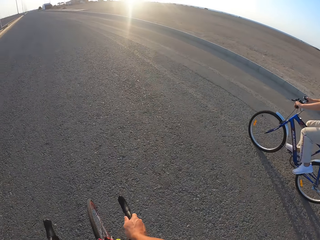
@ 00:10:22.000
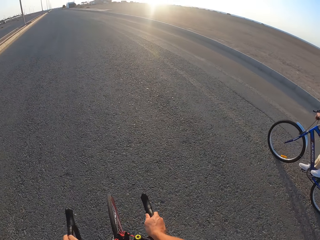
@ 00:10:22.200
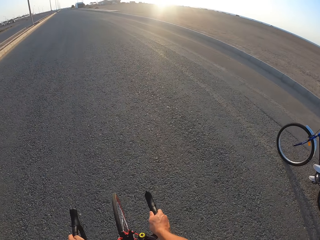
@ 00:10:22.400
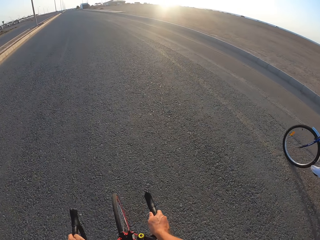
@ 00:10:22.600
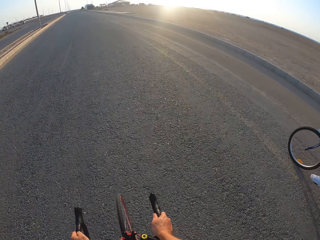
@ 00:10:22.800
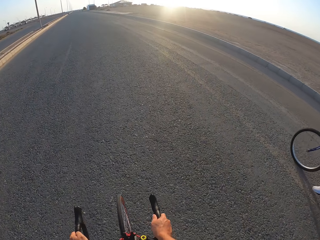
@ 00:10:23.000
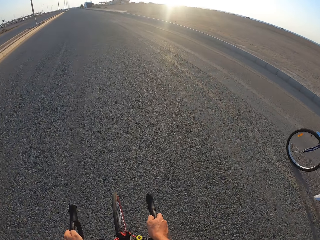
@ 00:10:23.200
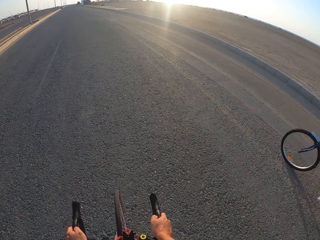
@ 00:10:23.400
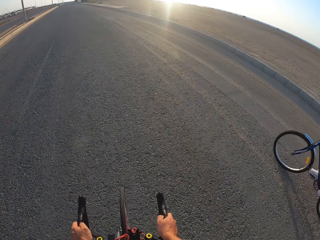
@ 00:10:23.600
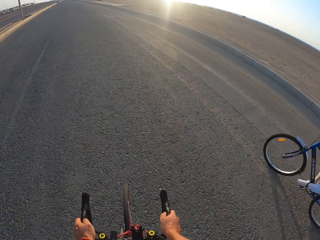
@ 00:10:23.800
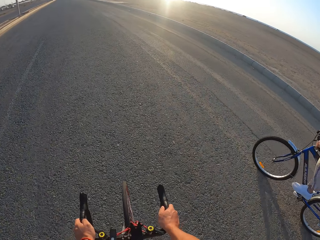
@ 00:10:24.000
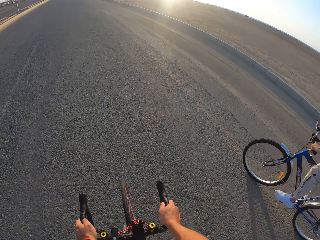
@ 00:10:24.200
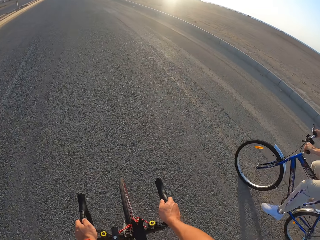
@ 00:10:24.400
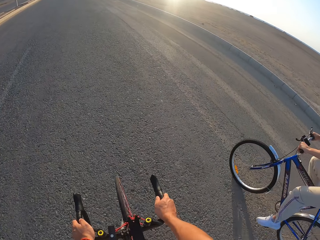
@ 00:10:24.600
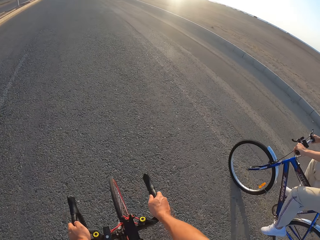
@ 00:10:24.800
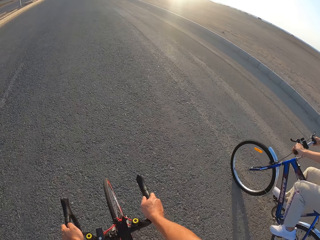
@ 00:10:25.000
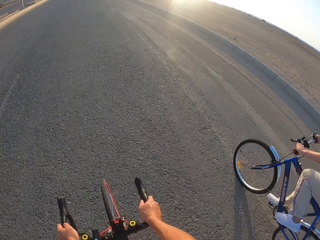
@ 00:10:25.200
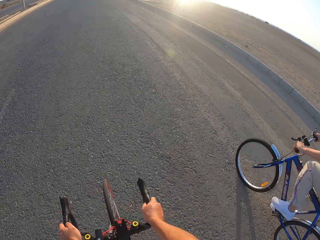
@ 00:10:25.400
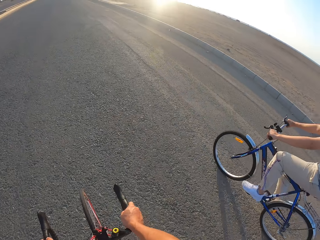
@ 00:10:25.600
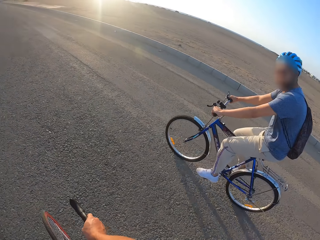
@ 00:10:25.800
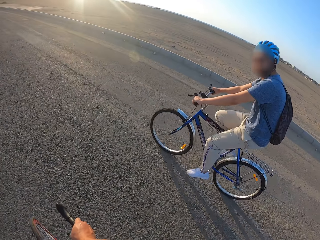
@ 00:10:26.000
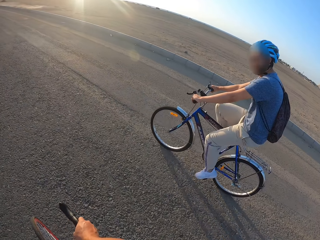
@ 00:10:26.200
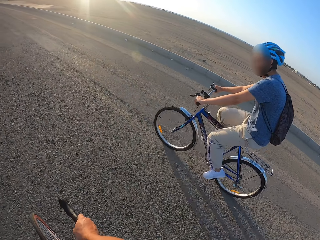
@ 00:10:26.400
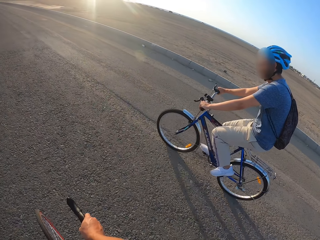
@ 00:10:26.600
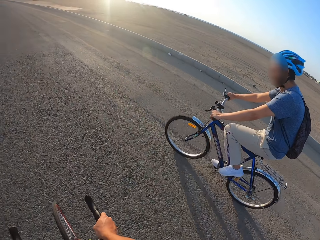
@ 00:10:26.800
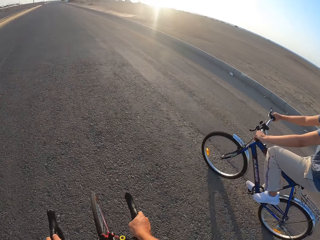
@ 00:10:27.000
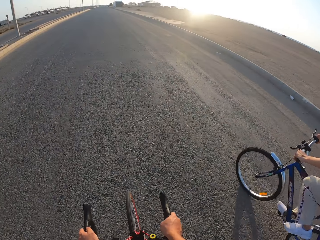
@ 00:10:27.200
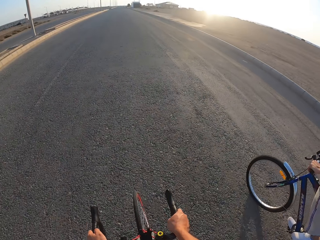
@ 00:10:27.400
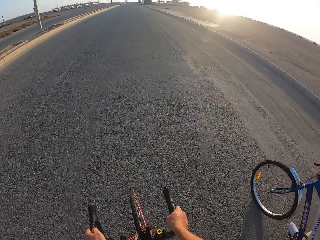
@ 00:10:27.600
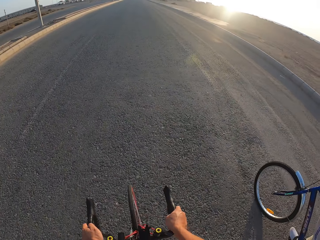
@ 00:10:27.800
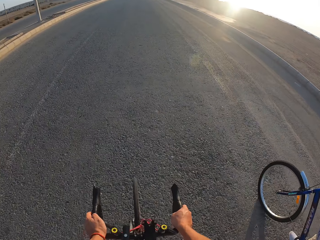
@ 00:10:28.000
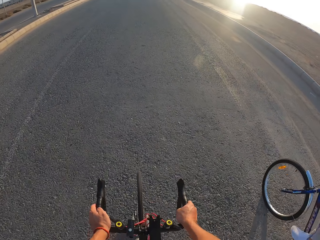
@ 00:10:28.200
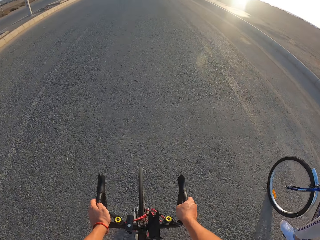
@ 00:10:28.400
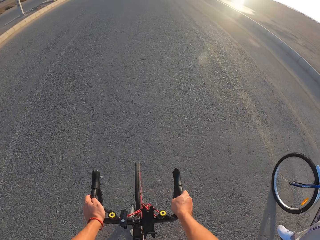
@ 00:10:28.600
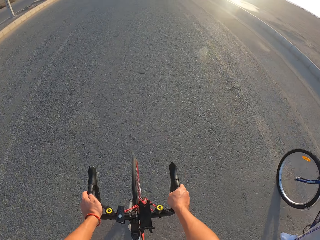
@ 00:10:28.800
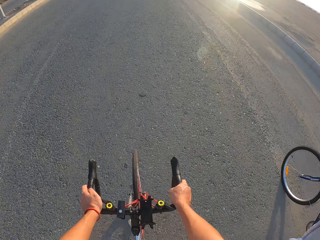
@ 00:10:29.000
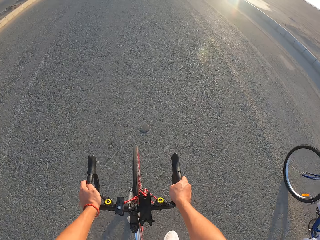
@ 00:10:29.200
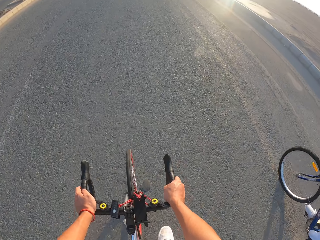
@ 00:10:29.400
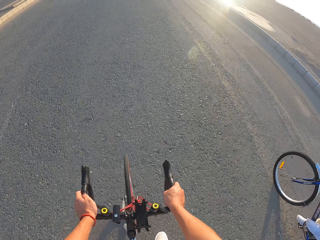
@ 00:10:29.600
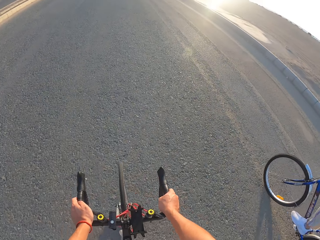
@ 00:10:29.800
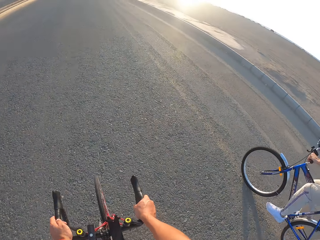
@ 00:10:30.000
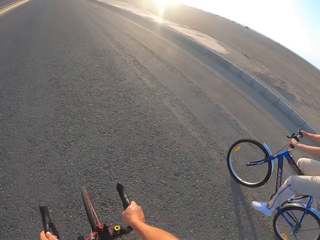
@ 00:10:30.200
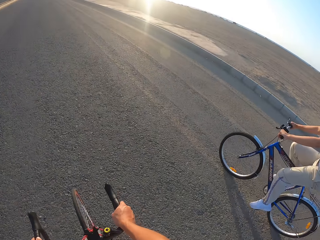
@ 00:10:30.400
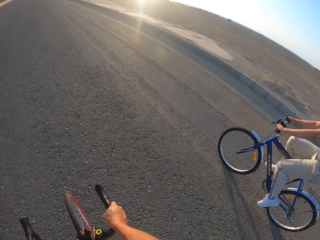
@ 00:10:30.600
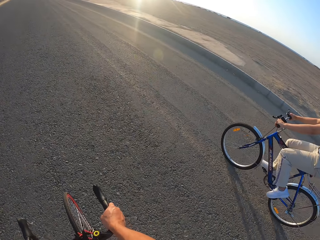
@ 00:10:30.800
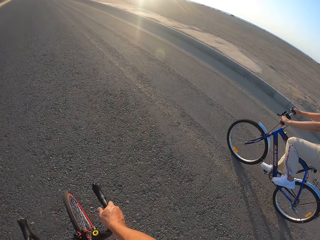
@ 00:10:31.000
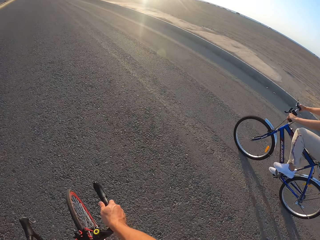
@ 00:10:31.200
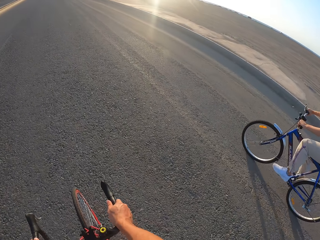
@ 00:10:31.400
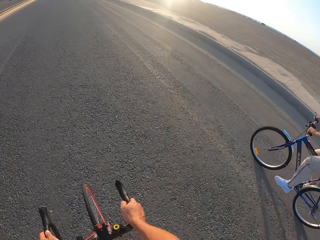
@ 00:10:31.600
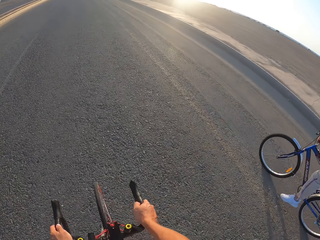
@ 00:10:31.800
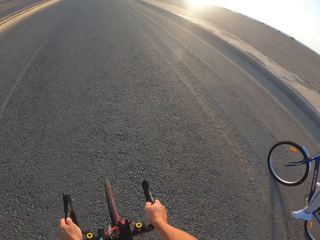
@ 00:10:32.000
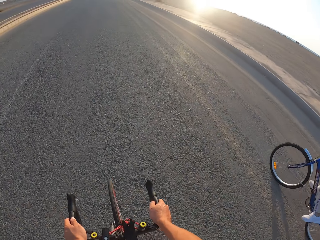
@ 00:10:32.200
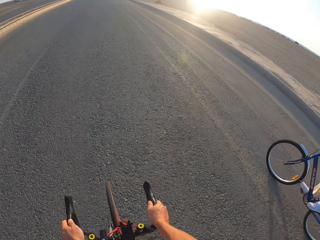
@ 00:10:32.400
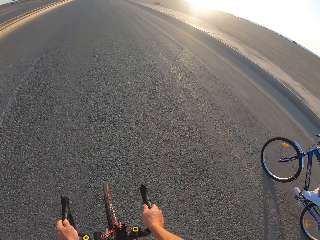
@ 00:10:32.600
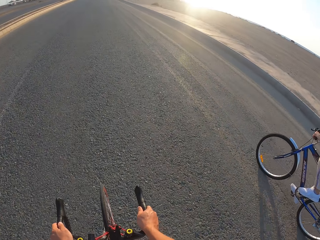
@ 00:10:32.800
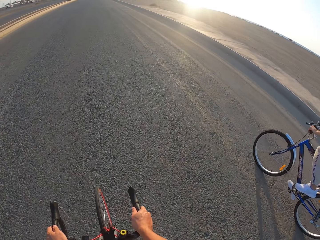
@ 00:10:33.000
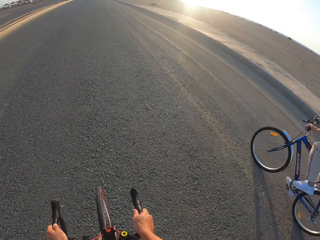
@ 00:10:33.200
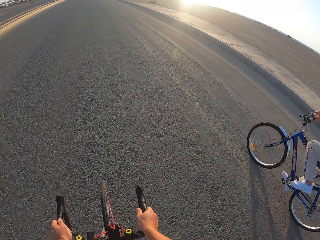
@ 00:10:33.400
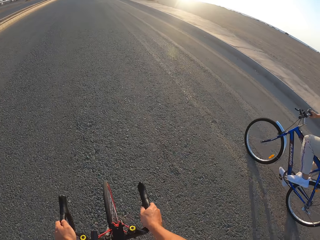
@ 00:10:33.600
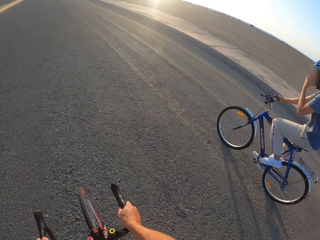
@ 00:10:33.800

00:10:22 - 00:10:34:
The camera wearer rides the bicycle. A man rides the bicycle.

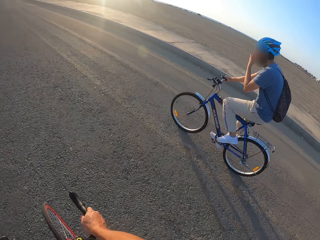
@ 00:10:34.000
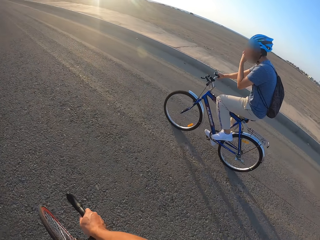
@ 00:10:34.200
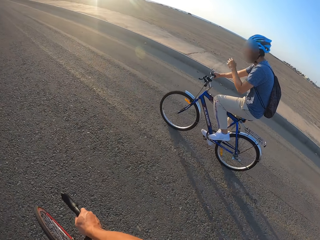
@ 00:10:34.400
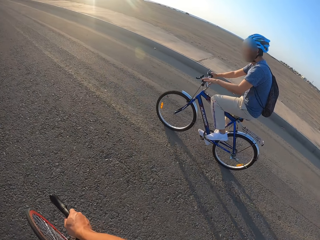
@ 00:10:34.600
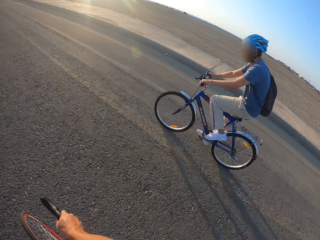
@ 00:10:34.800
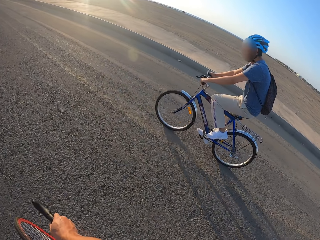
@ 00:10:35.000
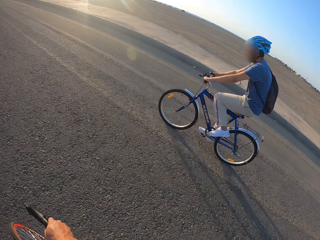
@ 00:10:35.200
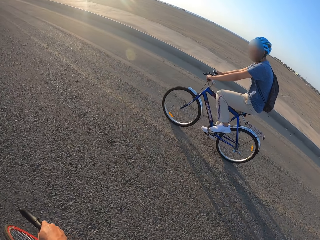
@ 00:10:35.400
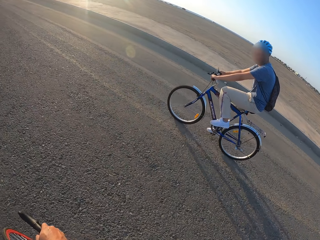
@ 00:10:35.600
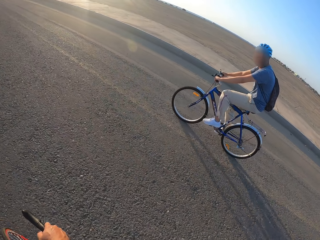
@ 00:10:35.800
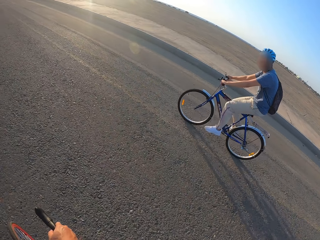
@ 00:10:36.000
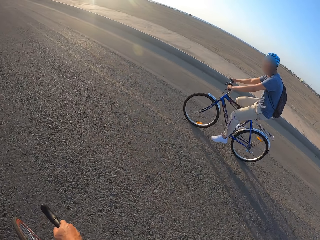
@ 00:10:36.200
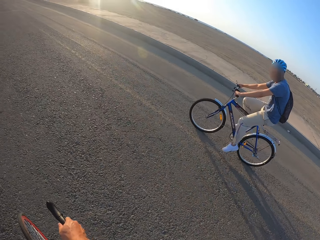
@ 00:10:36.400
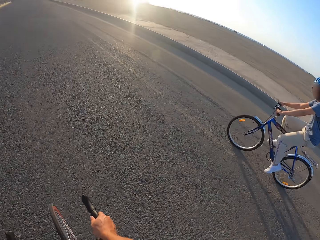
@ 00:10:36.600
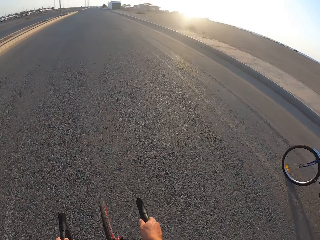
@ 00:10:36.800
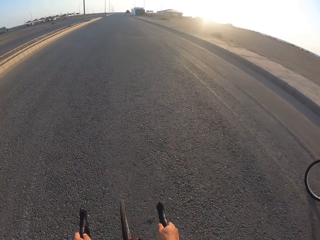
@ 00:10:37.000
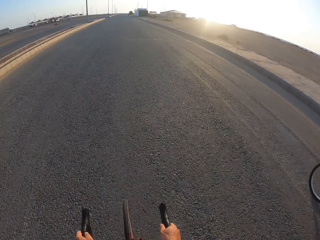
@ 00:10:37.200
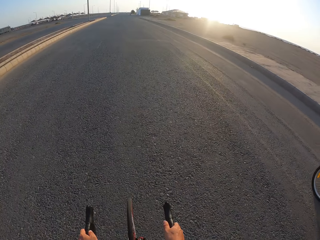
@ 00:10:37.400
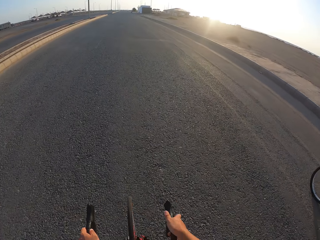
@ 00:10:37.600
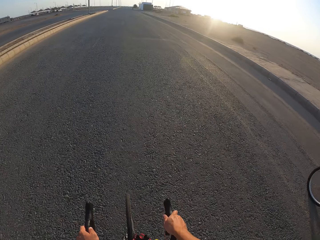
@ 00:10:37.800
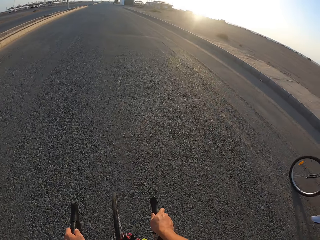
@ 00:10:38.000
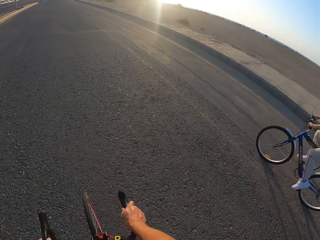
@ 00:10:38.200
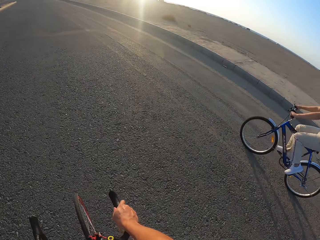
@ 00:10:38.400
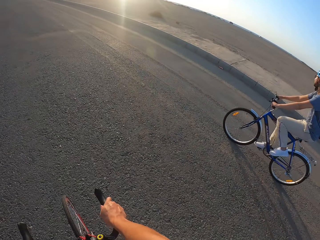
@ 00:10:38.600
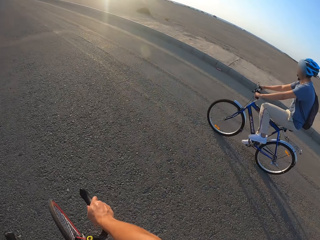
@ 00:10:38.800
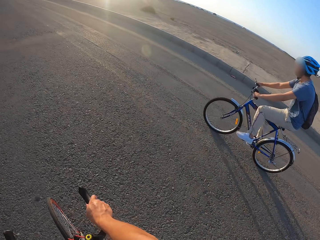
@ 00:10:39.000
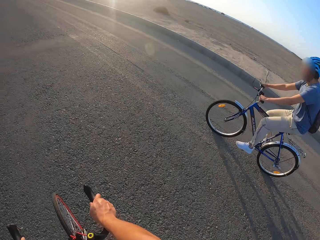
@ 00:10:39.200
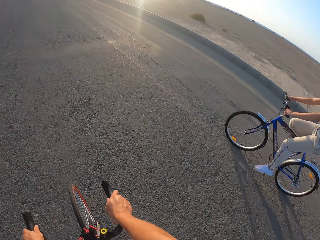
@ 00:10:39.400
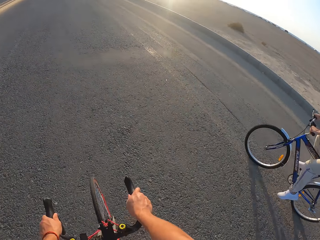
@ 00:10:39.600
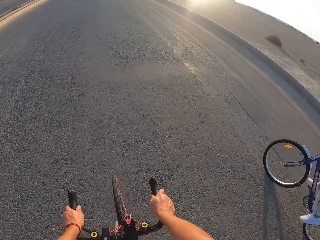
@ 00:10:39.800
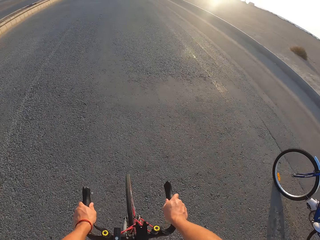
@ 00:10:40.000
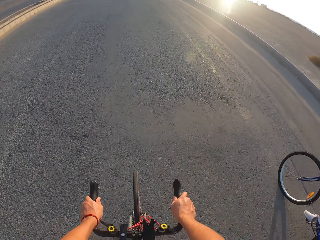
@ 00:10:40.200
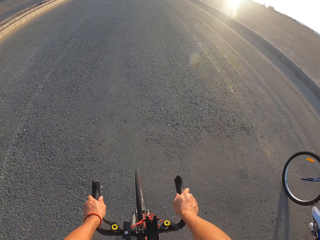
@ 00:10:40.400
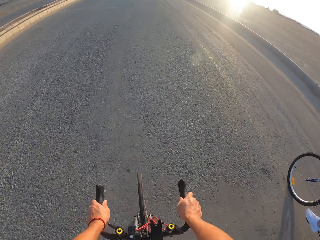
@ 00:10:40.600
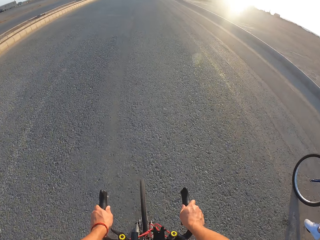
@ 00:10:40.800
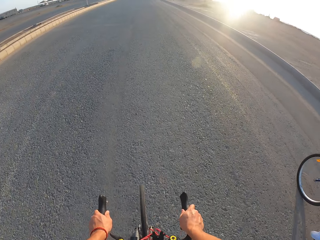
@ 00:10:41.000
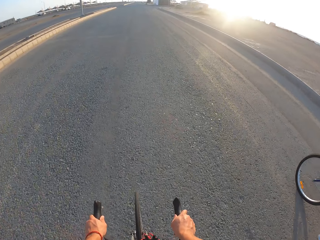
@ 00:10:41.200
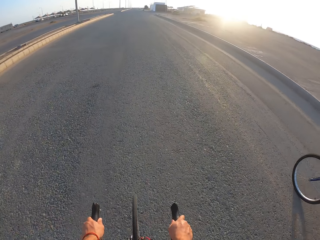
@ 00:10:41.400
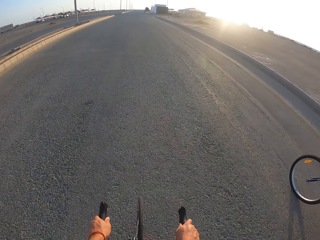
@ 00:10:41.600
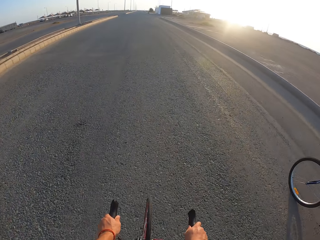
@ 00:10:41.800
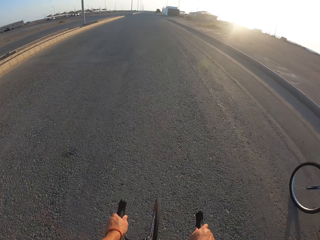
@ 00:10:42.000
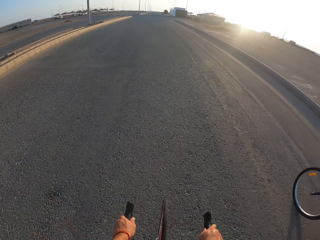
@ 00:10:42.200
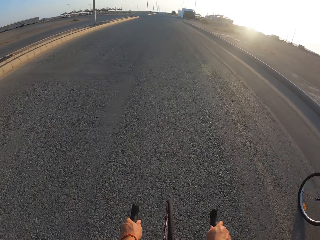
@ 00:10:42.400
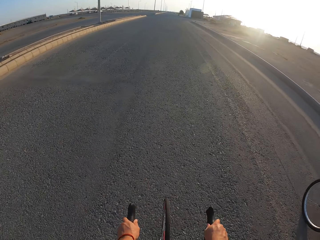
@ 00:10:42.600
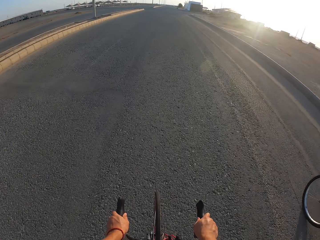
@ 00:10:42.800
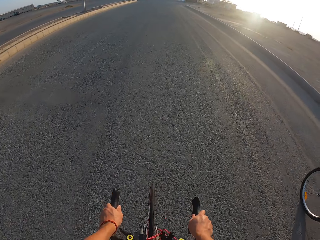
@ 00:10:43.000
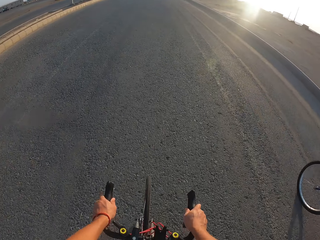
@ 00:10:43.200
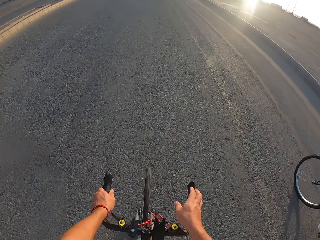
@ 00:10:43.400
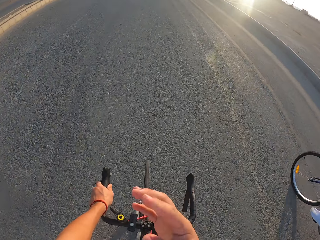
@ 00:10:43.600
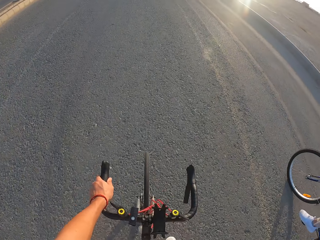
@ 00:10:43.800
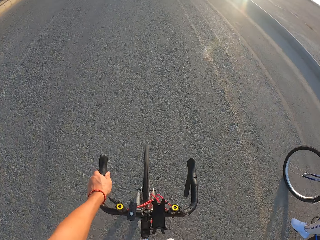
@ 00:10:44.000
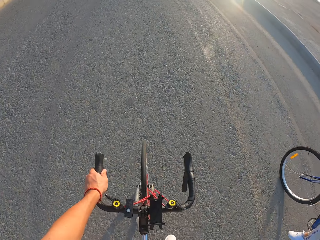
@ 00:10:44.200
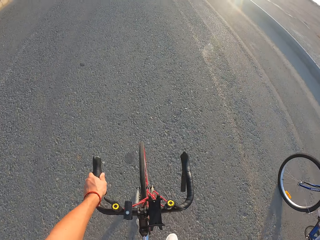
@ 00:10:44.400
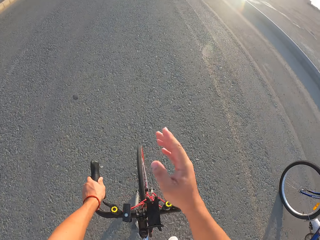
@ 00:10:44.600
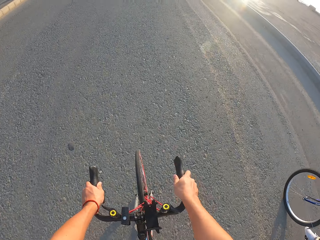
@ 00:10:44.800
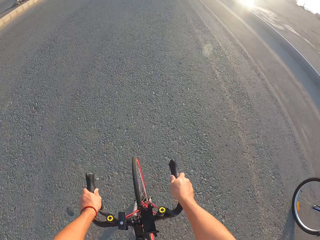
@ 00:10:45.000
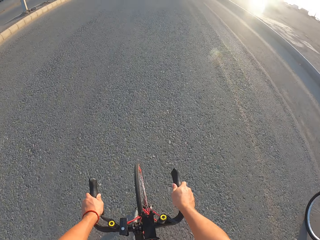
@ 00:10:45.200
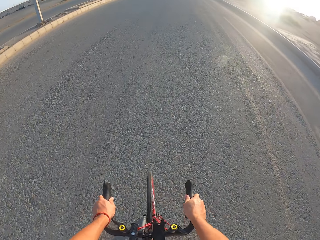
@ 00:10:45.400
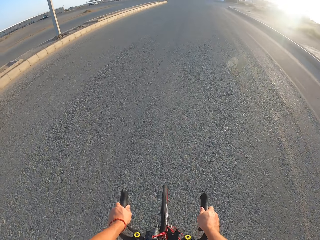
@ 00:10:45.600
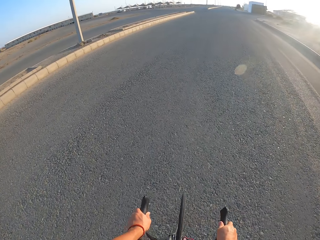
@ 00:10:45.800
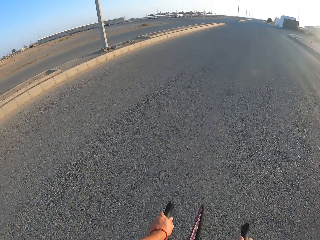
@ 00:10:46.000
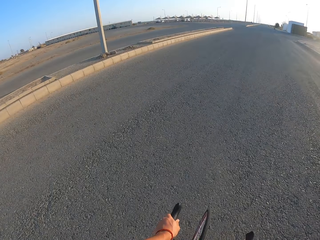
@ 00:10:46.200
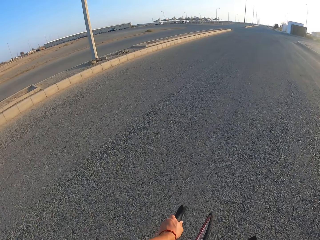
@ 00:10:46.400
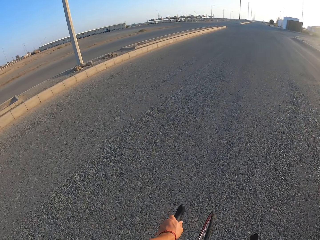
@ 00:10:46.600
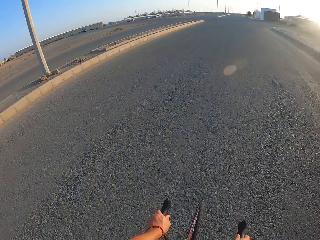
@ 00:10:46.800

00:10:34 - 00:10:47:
The camera wearer rides the bicycle. They lift the hand. They ride the bicycle.
